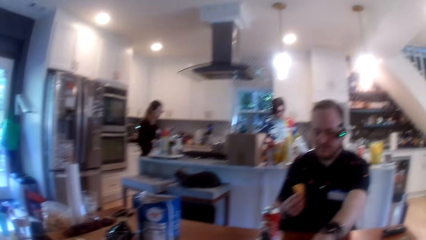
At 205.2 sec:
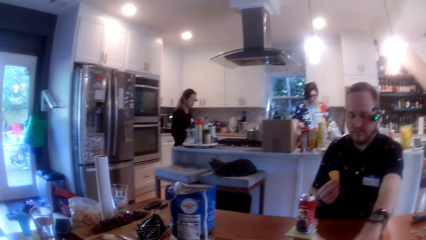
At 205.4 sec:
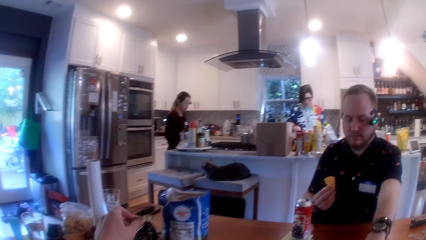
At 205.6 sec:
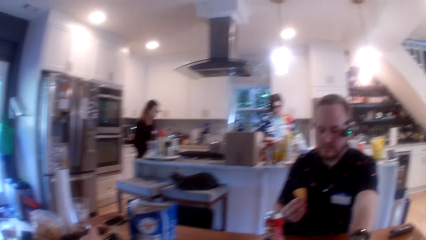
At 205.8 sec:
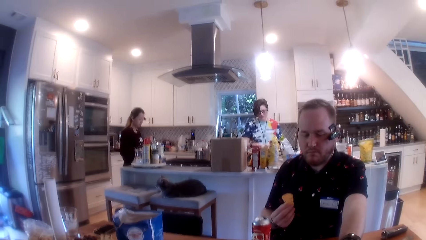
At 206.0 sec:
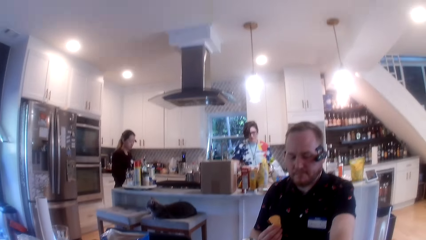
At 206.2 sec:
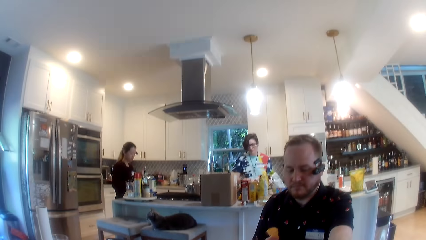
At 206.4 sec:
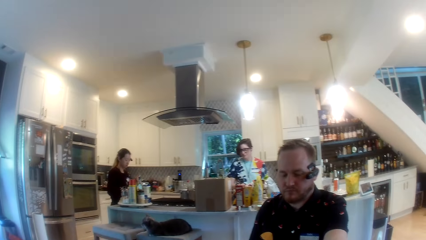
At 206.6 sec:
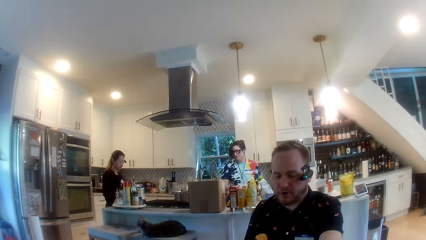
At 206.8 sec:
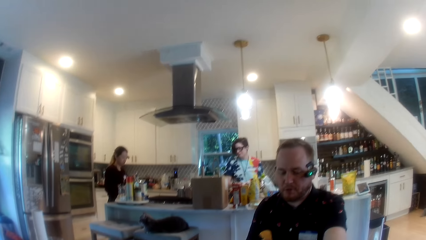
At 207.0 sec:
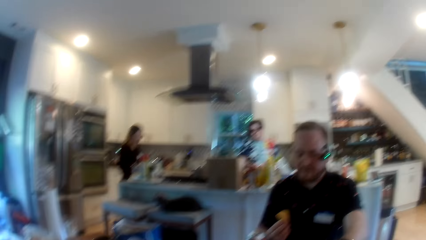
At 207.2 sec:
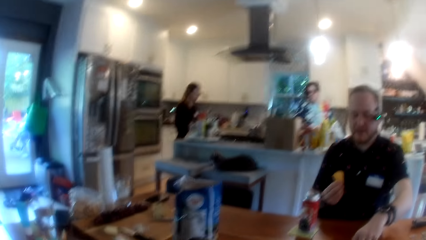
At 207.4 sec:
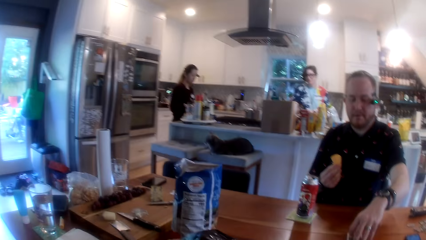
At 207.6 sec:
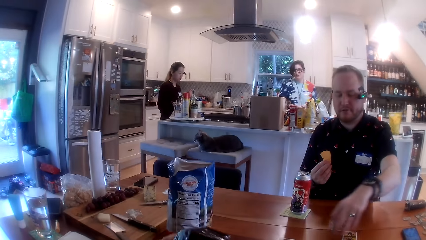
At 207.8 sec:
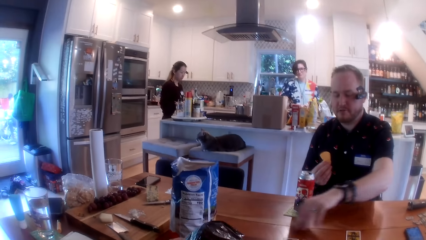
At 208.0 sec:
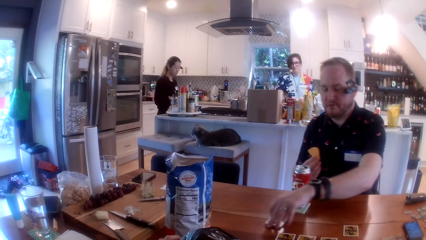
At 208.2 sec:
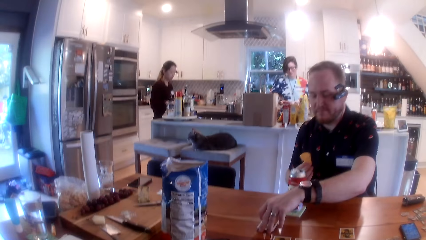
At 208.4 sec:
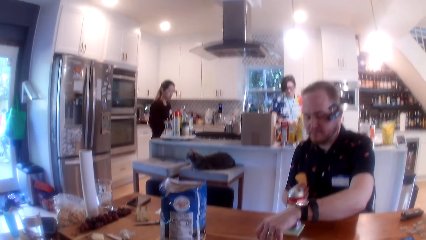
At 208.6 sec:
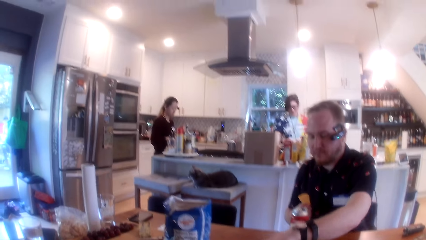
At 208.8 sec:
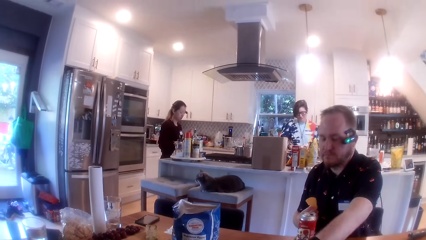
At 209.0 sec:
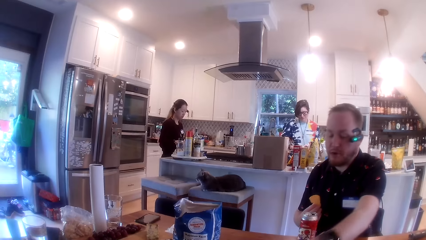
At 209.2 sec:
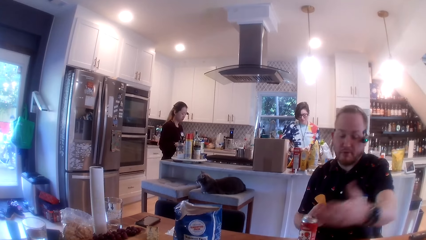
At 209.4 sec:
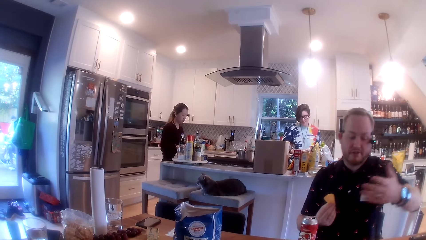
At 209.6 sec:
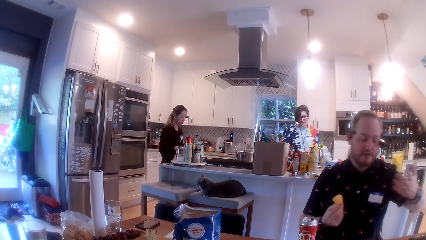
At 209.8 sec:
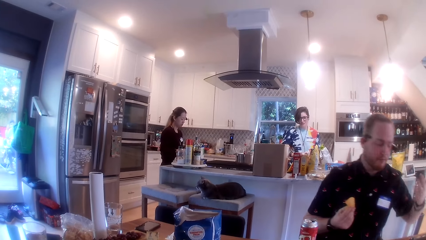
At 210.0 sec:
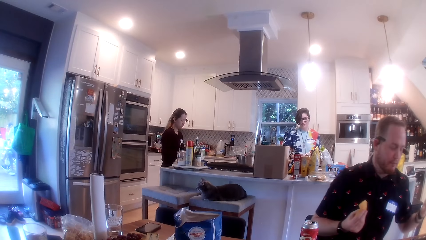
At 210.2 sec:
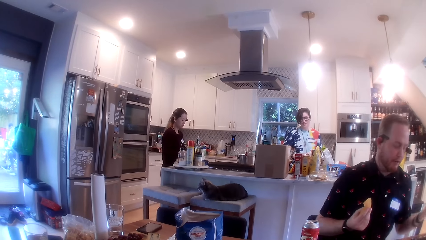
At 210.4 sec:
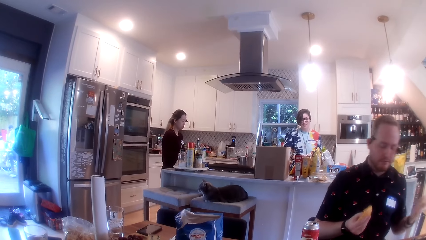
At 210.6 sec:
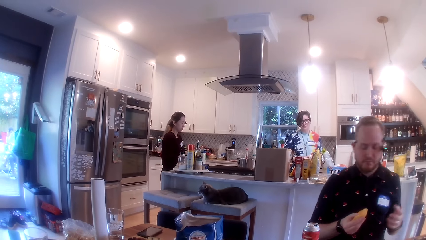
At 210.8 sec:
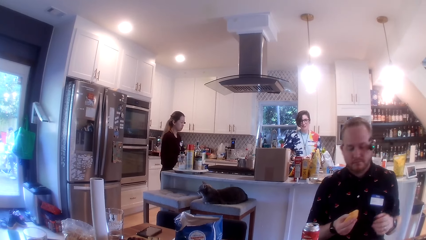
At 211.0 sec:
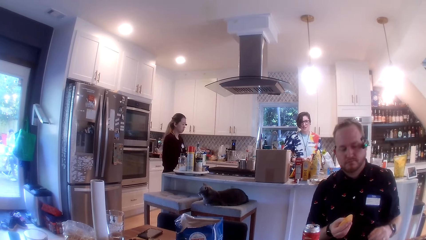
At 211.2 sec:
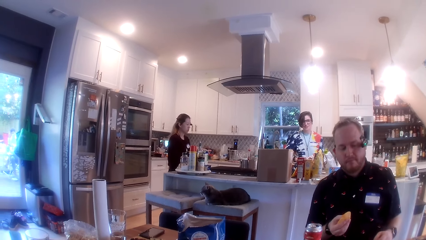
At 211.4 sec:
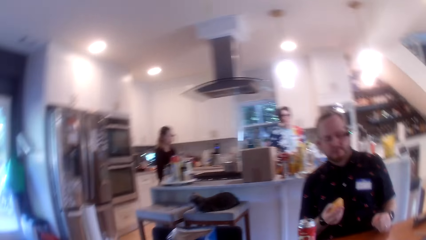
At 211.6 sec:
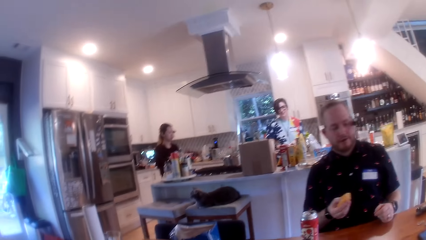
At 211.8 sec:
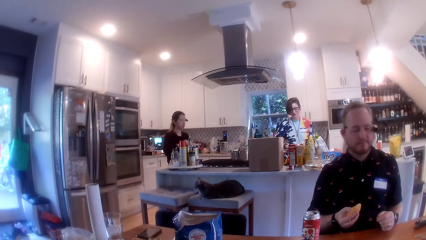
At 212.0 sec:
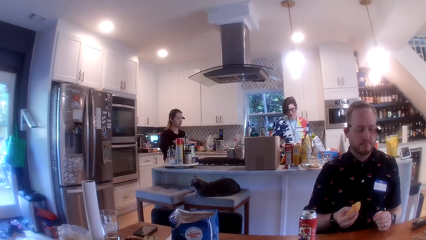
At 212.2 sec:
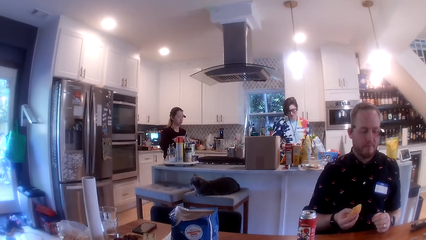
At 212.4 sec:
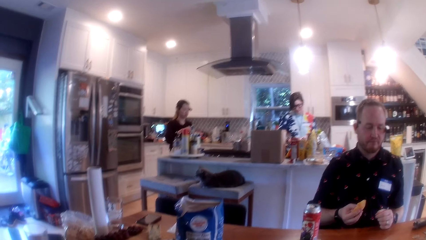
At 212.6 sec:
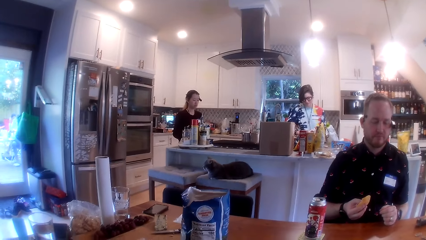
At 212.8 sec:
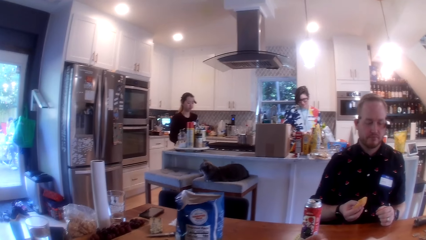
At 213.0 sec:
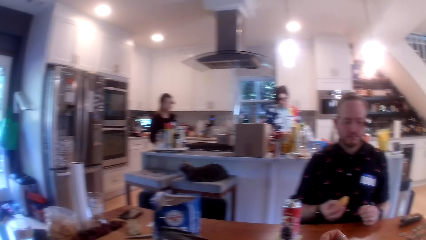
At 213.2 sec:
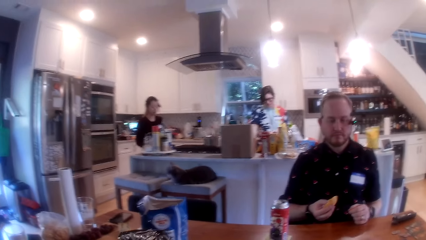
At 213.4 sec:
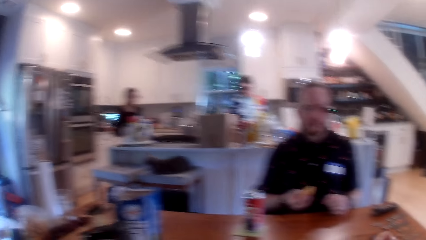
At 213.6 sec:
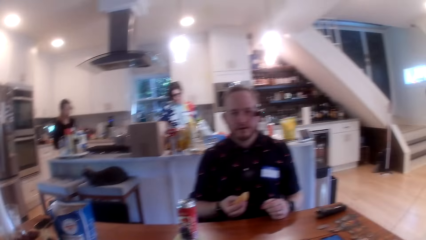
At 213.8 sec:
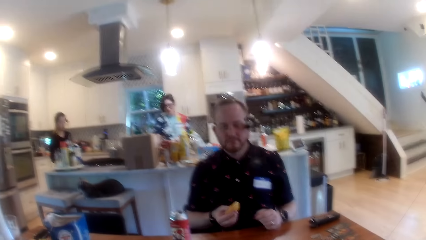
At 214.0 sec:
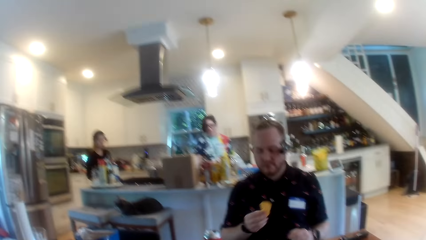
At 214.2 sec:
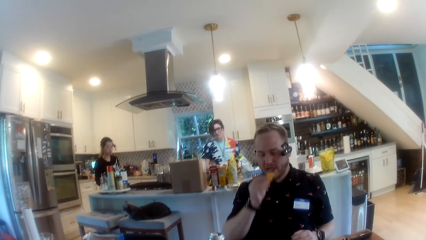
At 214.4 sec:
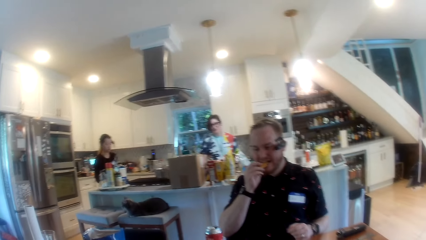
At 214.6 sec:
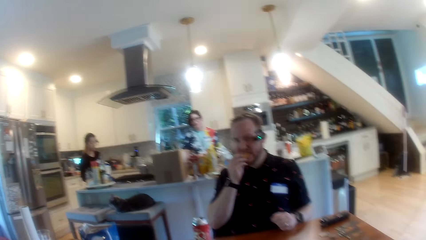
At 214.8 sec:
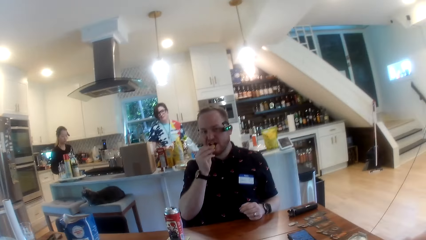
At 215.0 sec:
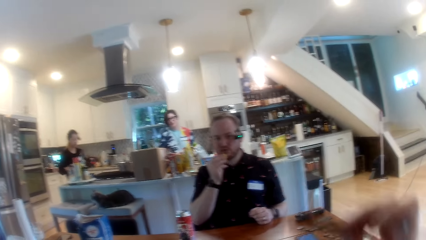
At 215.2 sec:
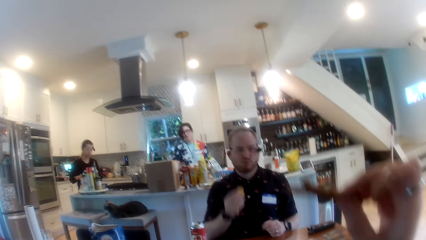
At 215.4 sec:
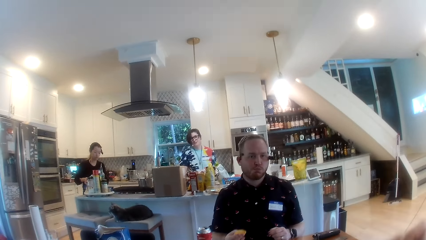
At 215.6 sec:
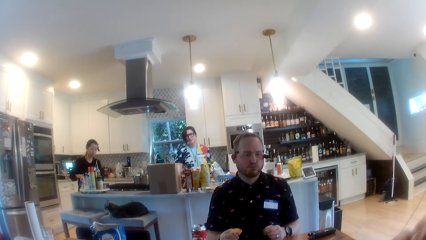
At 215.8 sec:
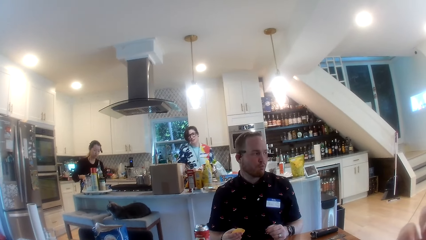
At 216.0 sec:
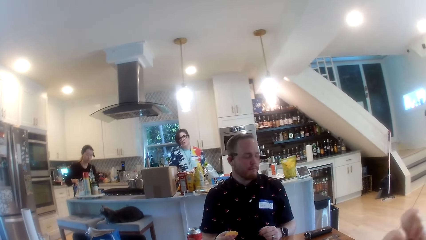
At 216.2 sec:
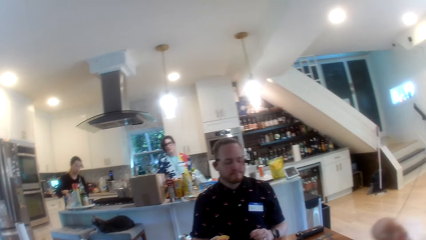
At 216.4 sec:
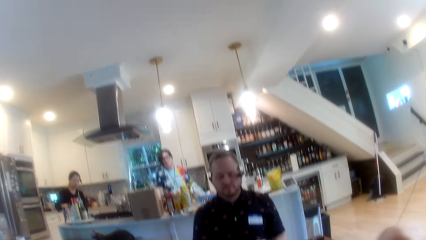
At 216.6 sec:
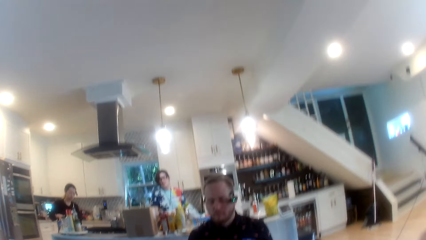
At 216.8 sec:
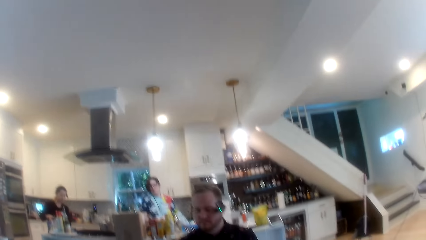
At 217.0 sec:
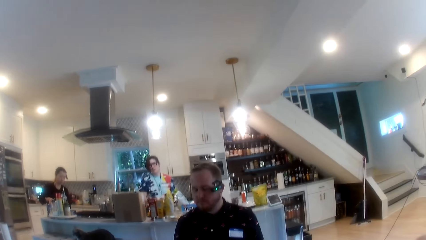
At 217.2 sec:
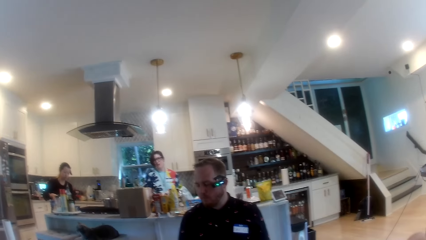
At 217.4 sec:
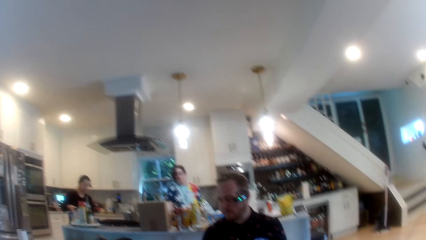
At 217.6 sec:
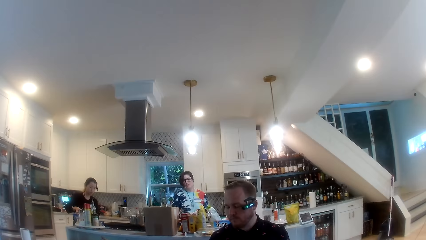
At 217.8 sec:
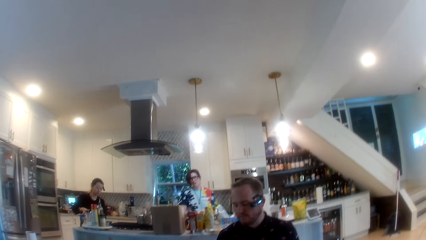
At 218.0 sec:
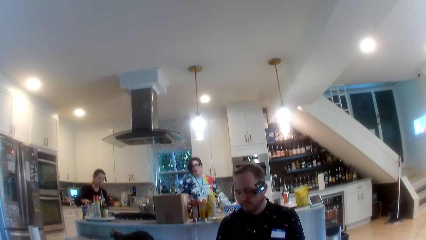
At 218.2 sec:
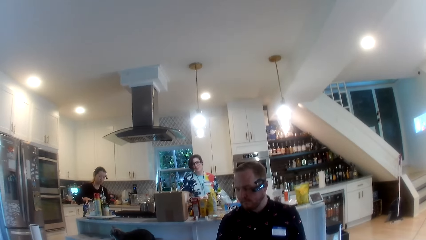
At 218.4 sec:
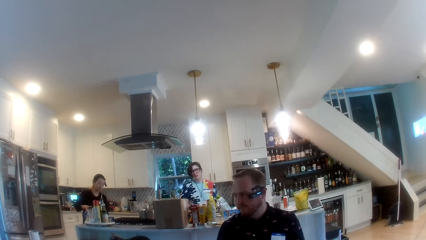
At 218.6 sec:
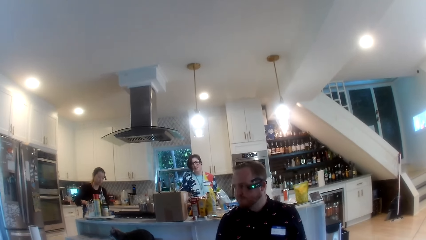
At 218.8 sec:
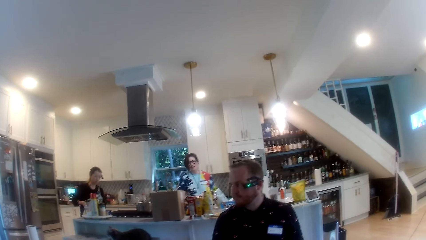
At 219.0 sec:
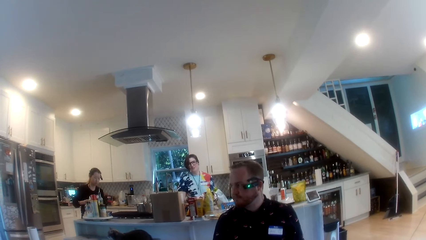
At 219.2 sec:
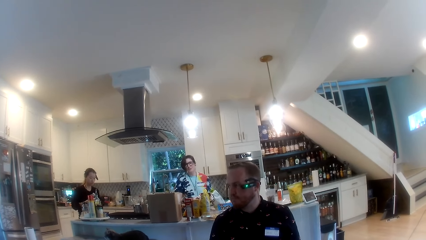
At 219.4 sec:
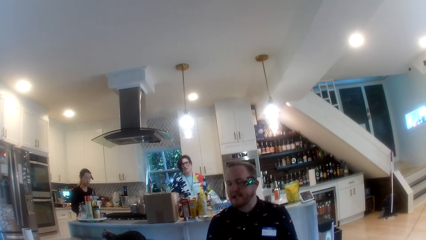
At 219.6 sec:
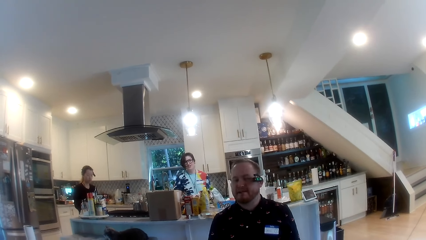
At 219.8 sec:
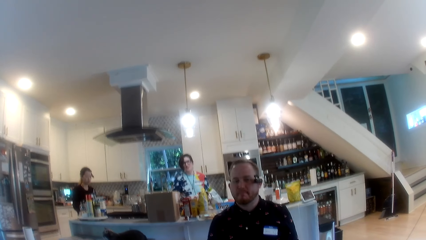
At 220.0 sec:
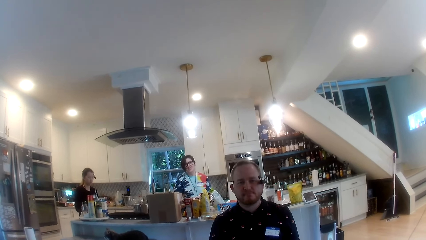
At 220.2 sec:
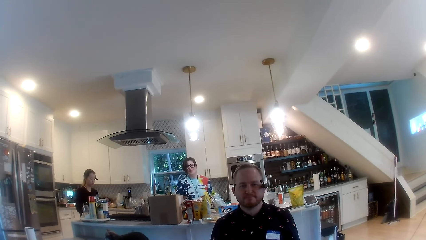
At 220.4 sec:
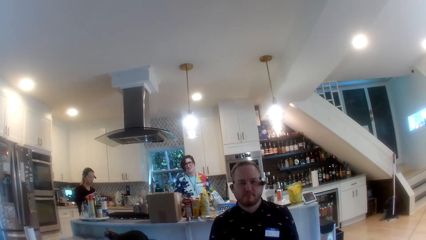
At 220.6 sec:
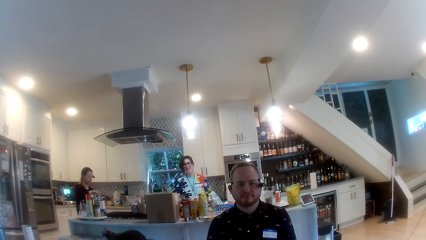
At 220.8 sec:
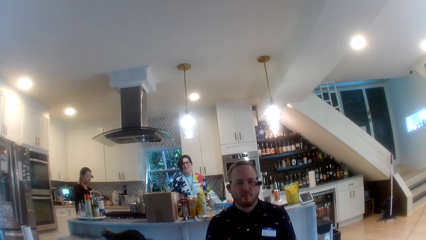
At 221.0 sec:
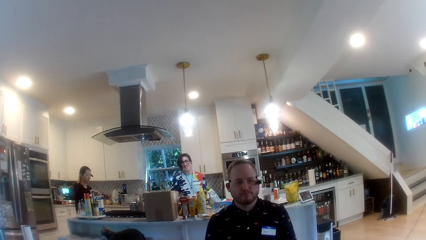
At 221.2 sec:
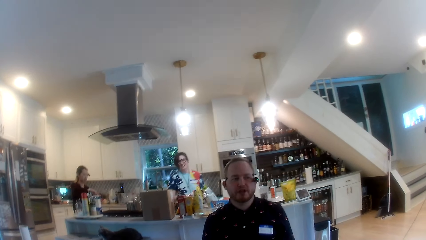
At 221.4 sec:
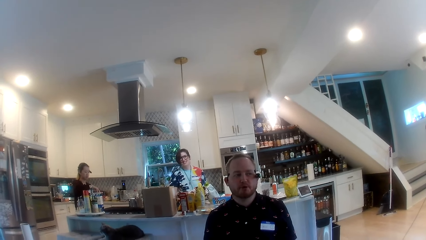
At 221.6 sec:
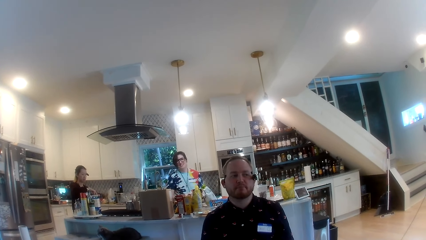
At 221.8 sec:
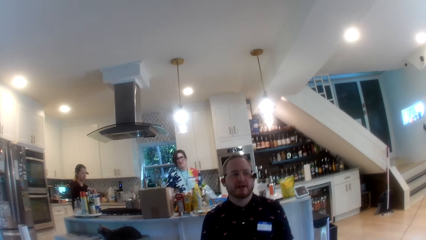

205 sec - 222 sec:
The man touches a card on the table with his left hand. The camera wearer holds a plastic bag with his left hand. He moves a paper bag. He lifts his hand with a snack. He holds a crisp on his right hand.
